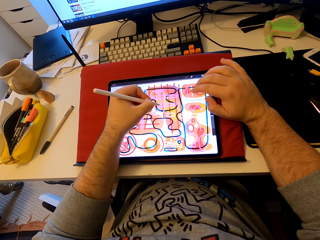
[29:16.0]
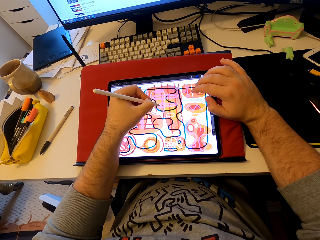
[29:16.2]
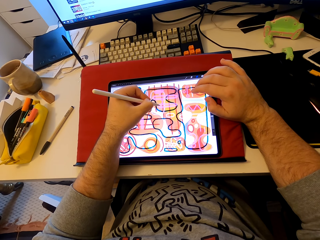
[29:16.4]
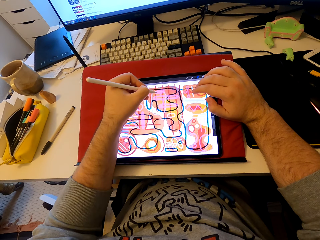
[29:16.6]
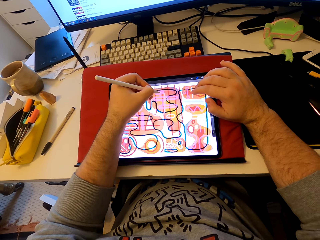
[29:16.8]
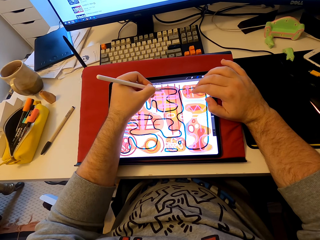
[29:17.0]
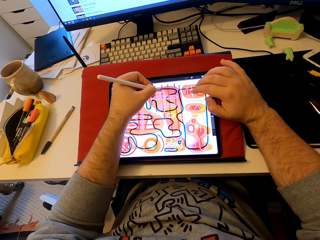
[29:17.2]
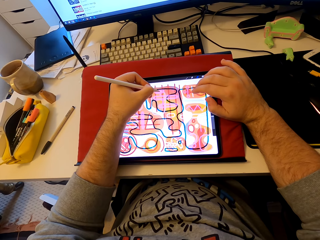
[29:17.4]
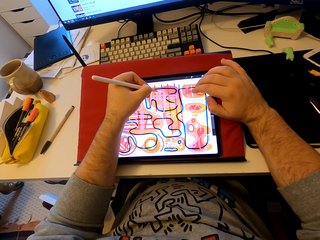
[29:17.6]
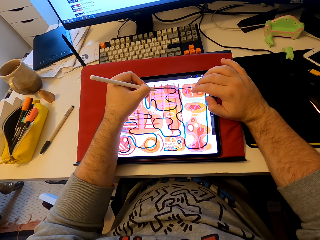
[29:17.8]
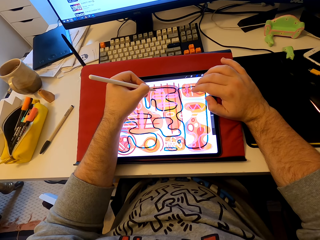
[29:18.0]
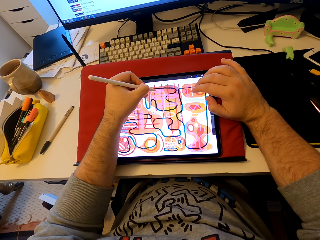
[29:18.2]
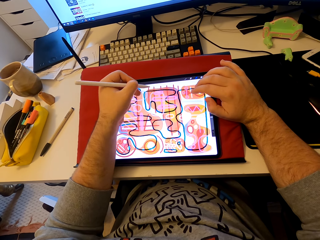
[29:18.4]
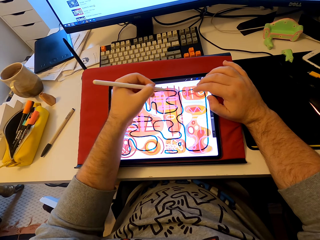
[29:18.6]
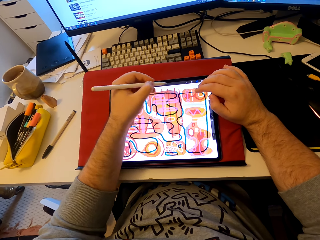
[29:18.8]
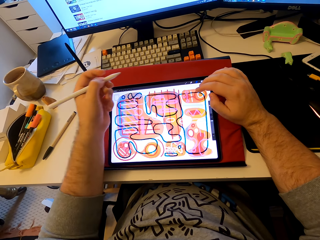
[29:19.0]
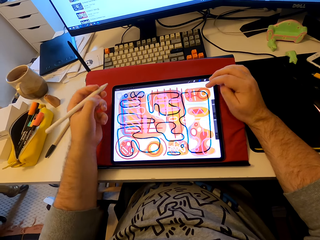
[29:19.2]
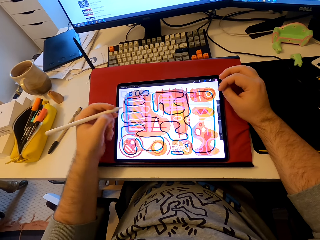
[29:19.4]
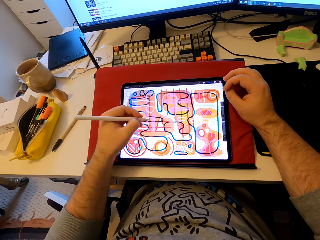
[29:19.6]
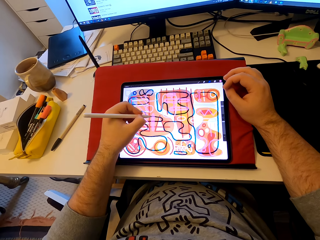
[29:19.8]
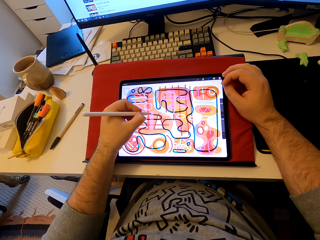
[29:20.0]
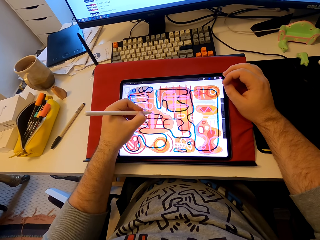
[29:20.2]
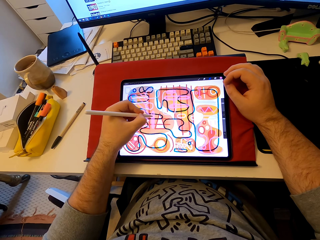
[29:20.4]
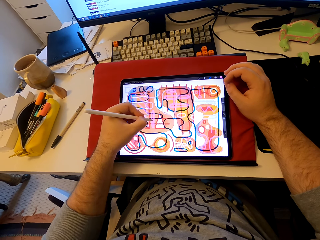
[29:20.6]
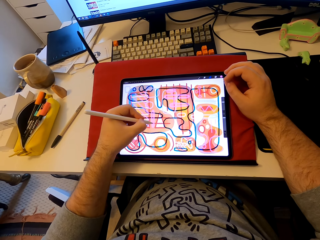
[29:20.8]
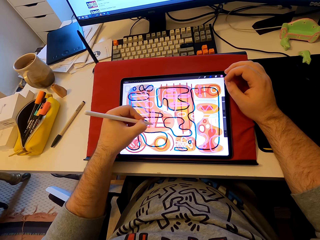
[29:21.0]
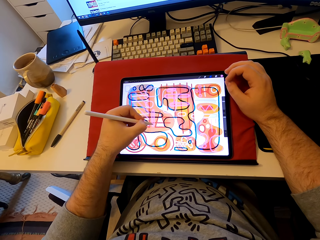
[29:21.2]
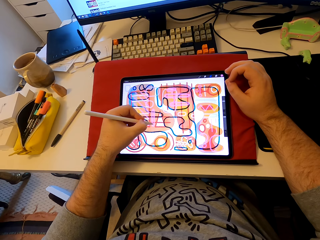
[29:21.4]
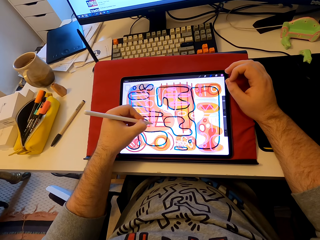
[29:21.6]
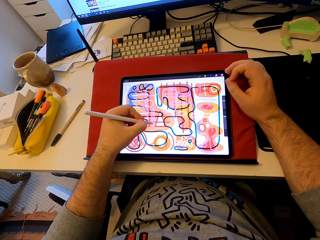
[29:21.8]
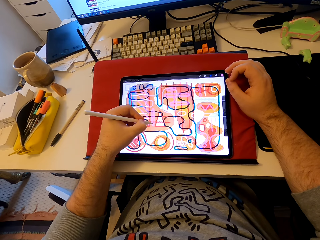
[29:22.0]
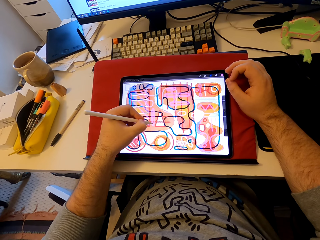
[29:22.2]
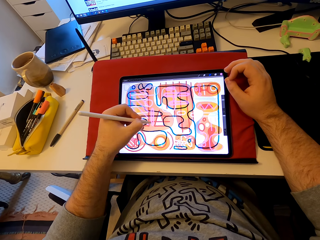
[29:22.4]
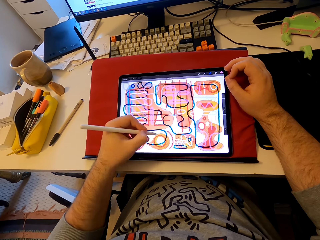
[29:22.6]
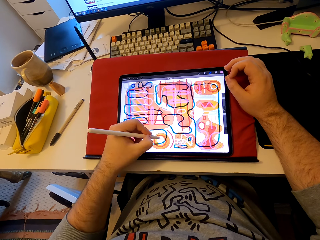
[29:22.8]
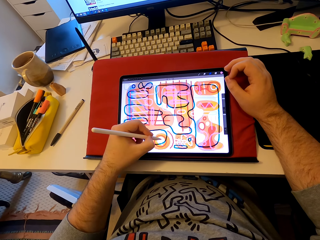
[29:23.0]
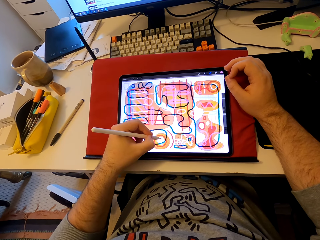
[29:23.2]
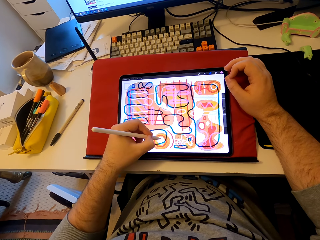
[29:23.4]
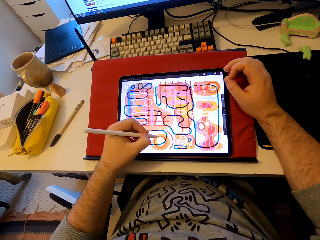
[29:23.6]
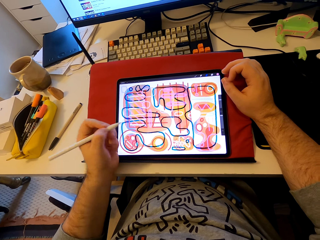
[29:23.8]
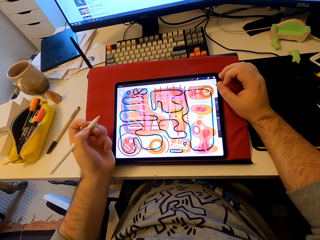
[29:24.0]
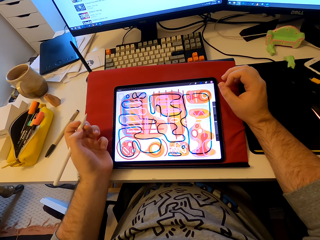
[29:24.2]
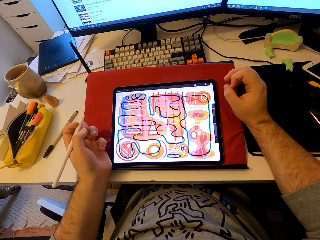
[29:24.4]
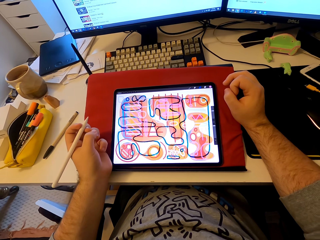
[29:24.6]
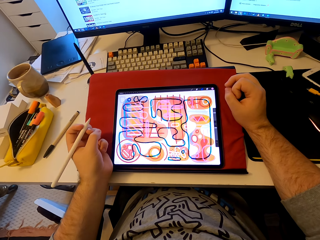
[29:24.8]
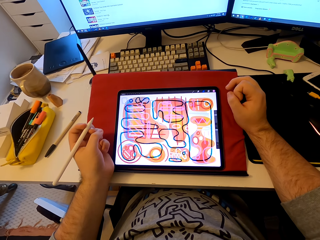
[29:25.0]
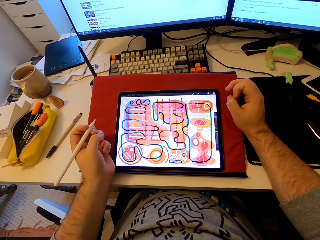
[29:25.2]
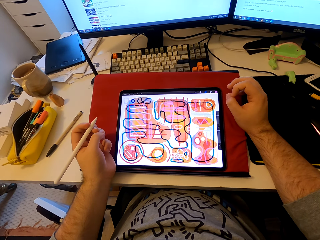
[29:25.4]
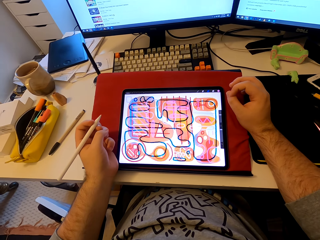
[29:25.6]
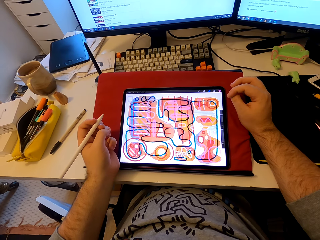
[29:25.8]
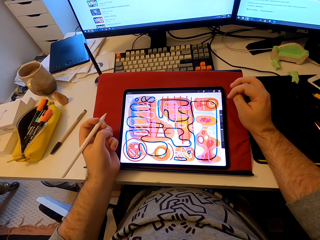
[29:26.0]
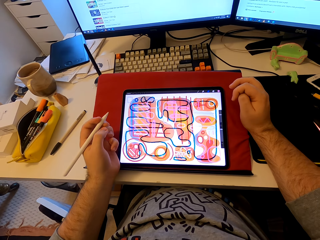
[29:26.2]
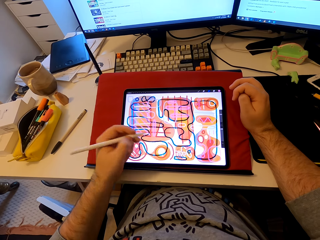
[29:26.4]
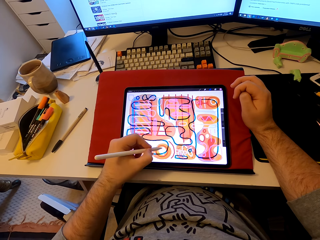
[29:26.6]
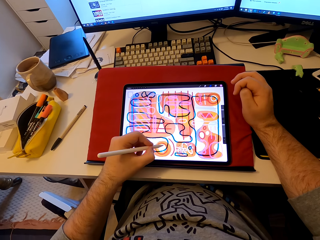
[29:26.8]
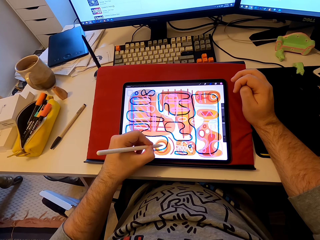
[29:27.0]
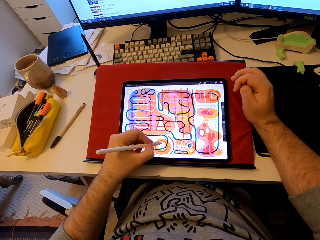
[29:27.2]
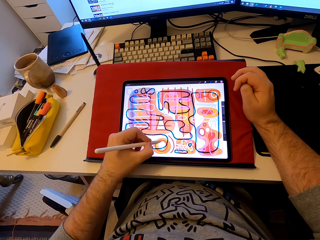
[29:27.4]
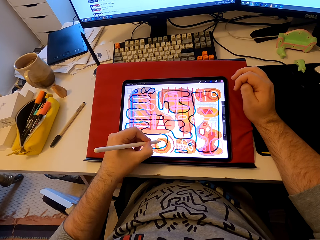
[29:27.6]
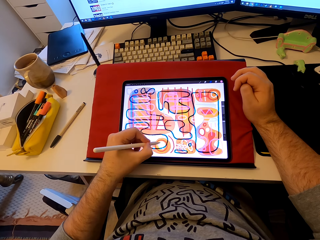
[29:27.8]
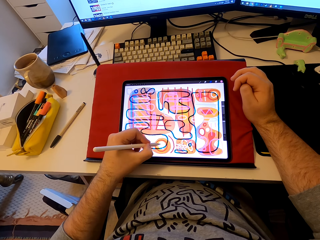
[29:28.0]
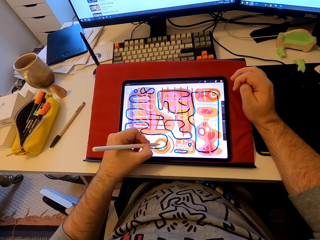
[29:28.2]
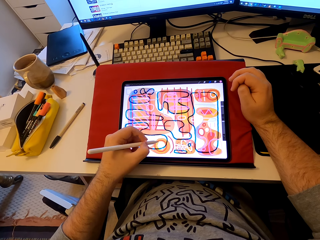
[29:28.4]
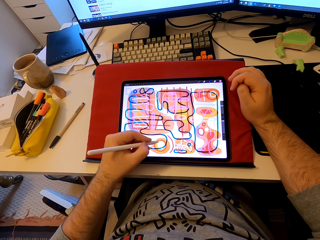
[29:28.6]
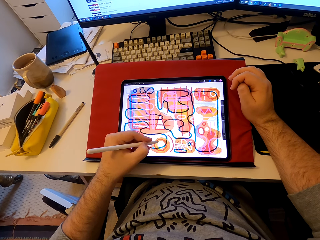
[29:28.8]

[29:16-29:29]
The camera wearer pulls his hands aside from the tablet screen. He draws on the tablet's screen. He pulls his hands aside from the tablet screen. He stares at the tablet. He draws patterns on the tablet. He colors on the tablet's screen.

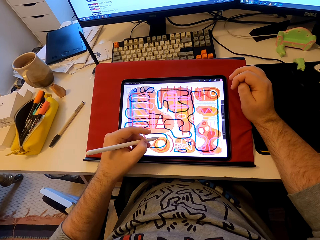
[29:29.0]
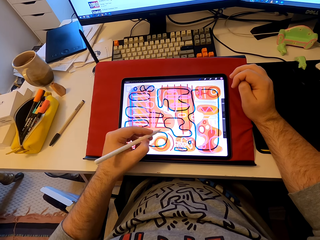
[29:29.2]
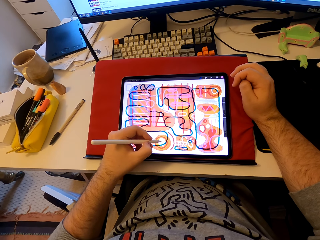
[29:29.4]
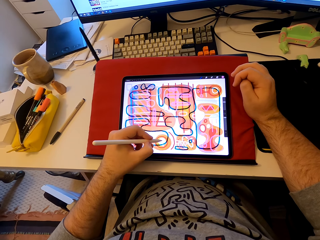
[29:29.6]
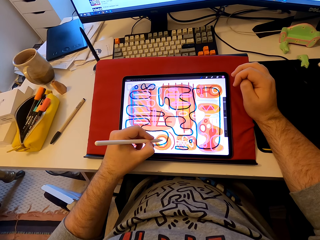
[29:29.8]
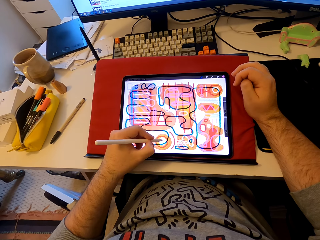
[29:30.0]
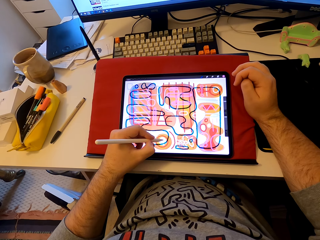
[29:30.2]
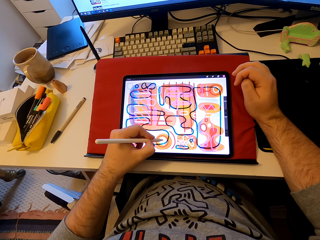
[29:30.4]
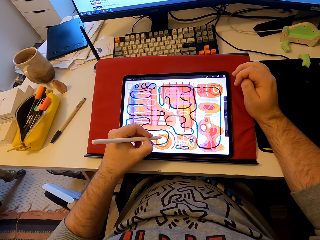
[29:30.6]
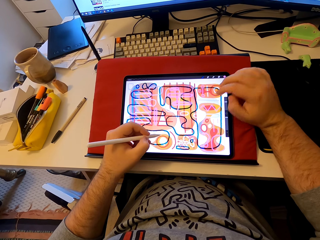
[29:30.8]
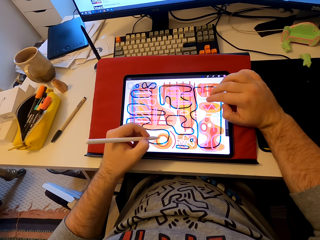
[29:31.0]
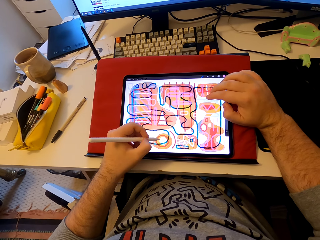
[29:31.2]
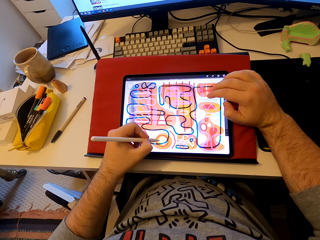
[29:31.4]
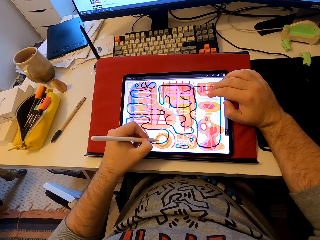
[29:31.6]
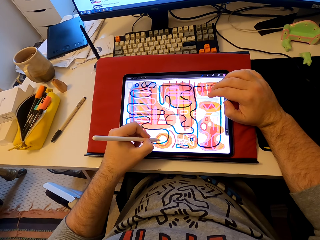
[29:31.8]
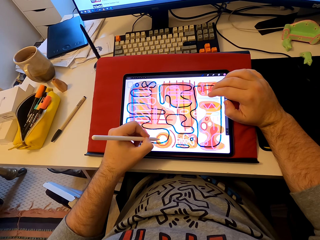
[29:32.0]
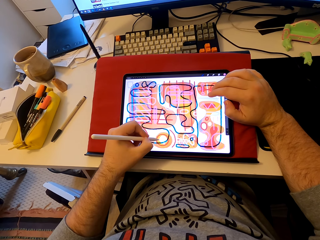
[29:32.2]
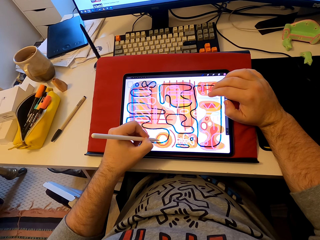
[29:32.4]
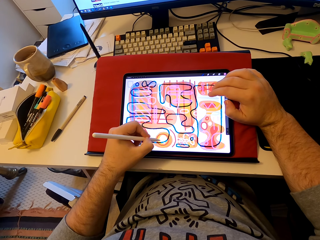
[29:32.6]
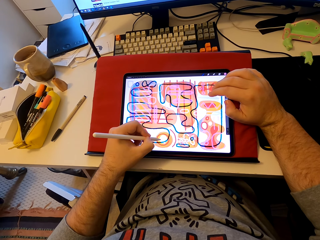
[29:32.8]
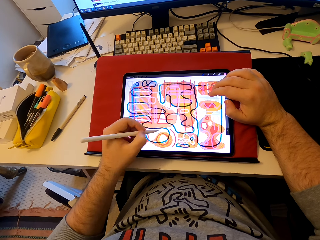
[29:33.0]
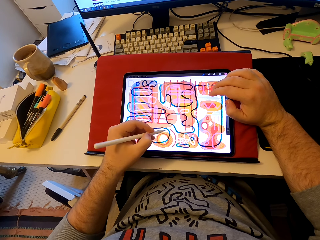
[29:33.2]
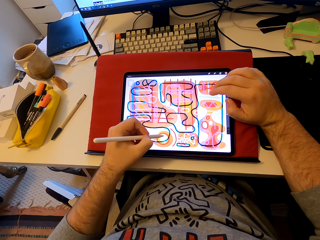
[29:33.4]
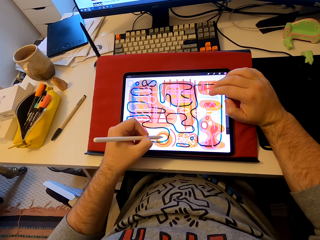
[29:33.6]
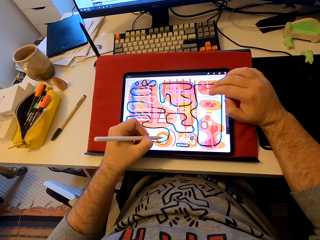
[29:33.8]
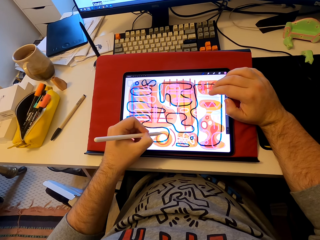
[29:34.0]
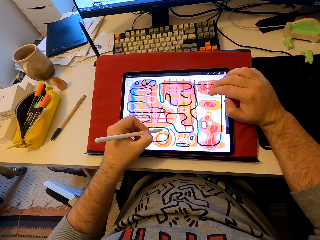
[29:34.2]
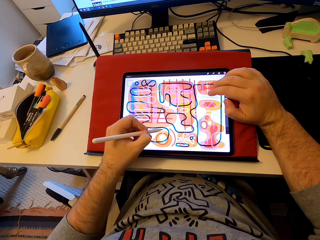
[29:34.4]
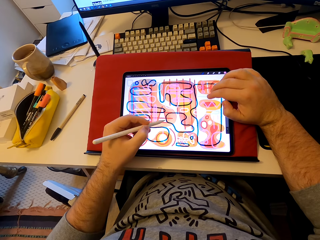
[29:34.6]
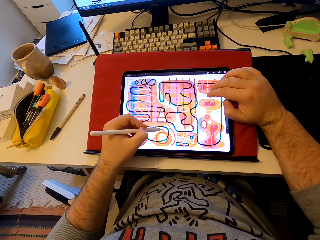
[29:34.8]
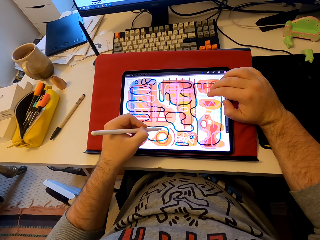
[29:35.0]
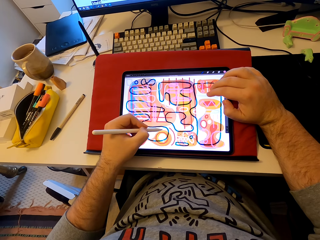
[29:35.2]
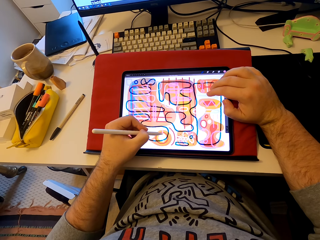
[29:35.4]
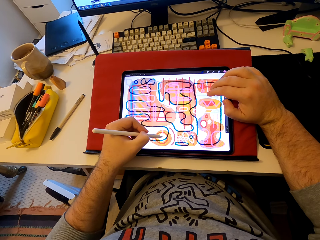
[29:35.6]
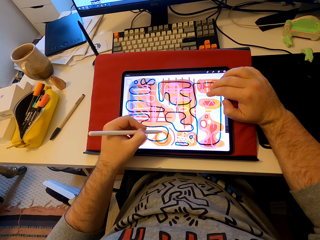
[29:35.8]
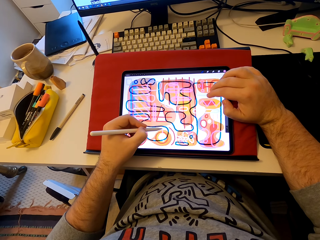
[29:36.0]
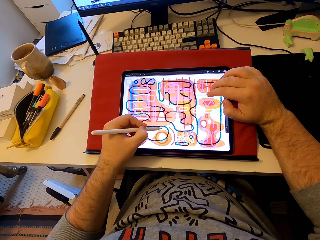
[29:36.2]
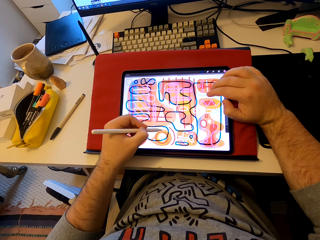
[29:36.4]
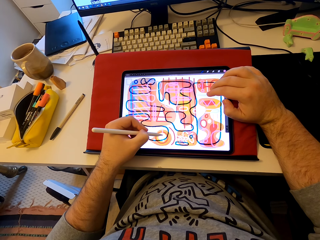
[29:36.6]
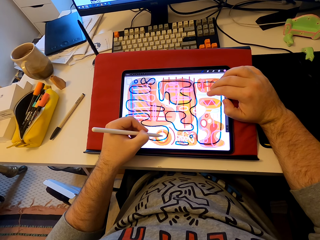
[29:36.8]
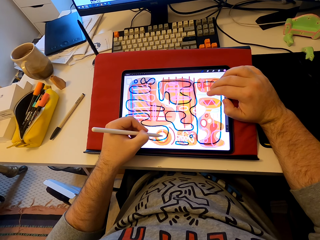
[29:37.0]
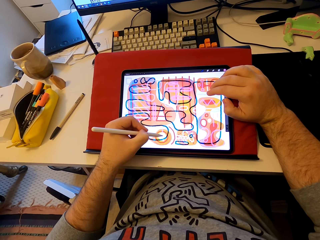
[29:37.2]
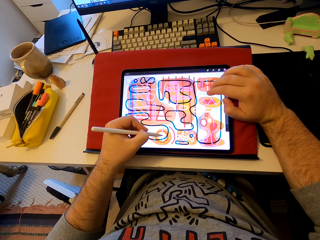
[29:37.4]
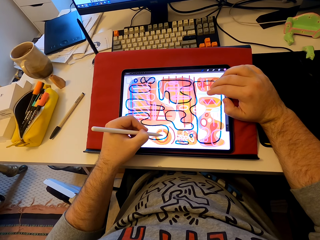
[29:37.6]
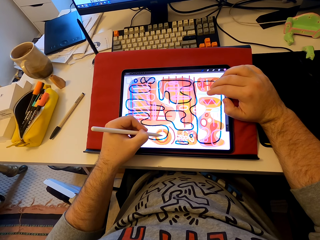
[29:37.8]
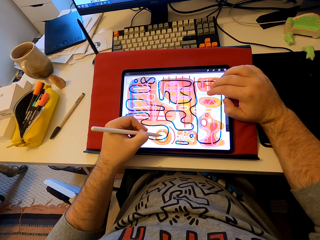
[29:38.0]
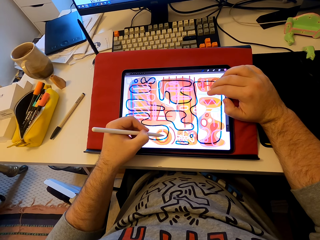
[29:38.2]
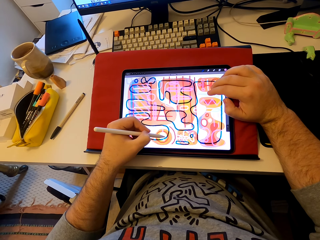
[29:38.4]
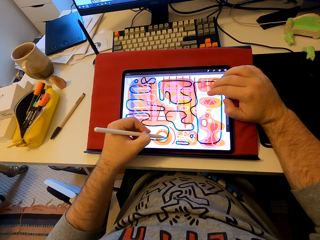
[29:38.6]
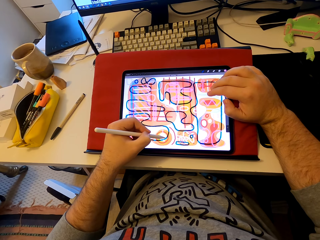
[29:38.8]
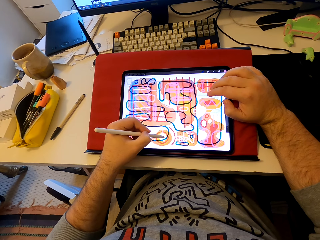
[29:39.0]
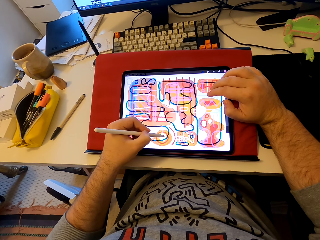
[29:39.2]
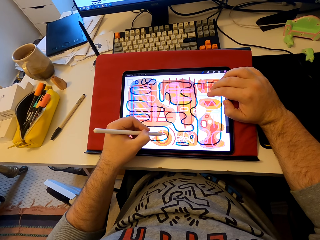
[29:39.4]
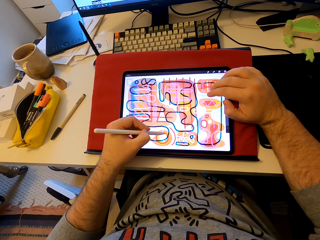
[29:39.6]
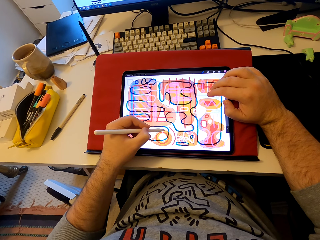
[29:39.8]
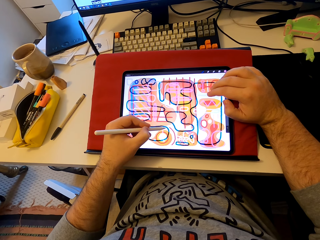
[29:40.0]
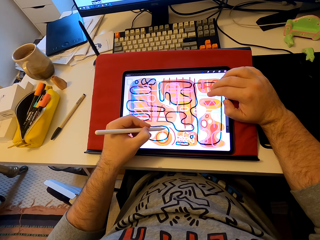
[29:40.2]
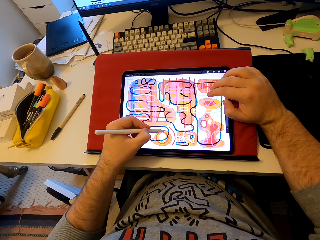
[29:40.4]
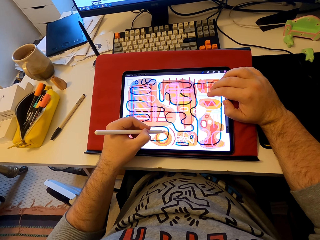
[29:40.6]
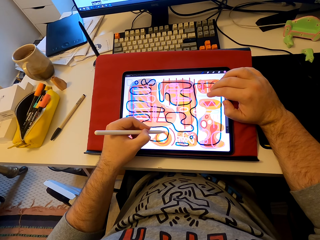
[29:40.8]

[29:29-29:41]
The camera wearer taps on the tip of the stylus pen. They color on the tablet's screen. They tap the tablet's screen. They color on the tablet's screen. They tap the tablet's screen. They draw on the tablet's screen.
